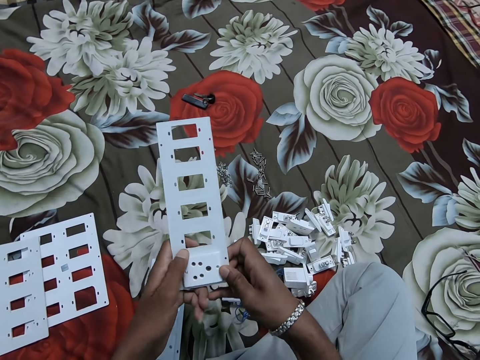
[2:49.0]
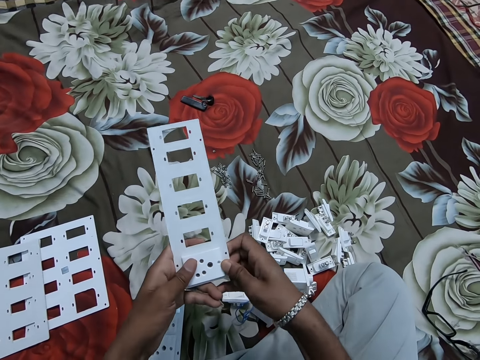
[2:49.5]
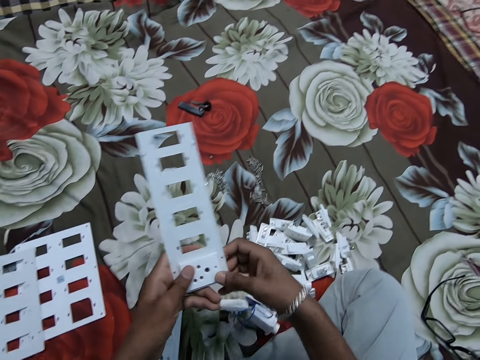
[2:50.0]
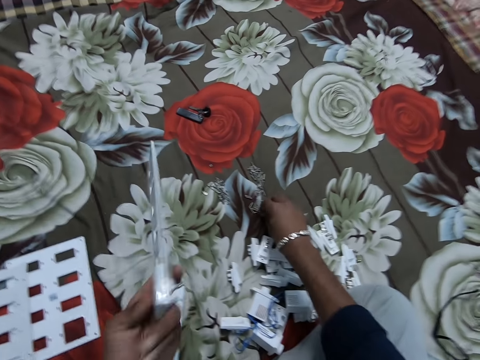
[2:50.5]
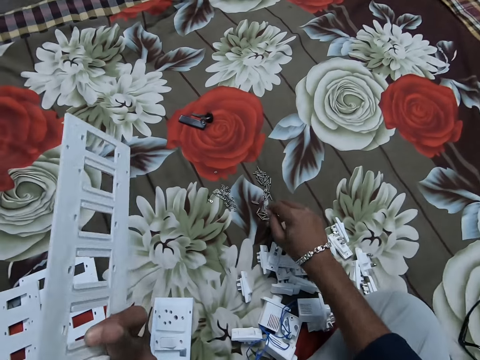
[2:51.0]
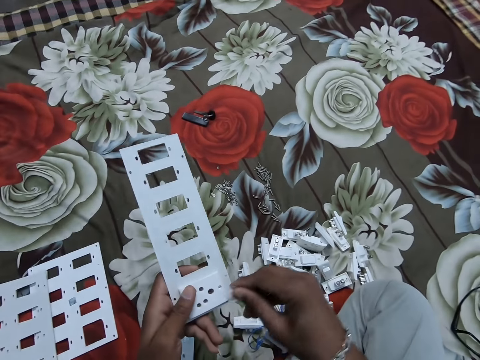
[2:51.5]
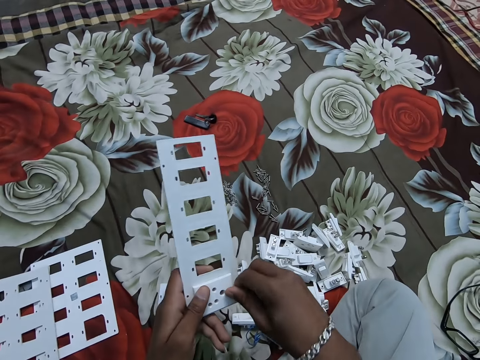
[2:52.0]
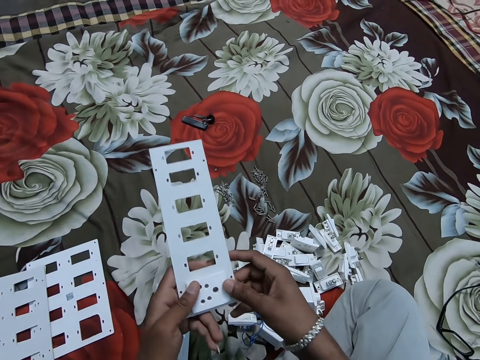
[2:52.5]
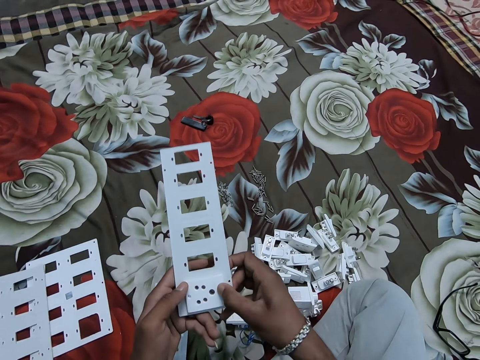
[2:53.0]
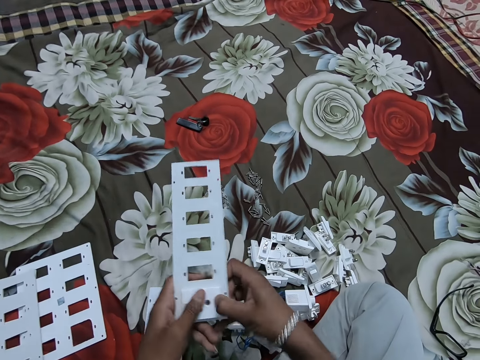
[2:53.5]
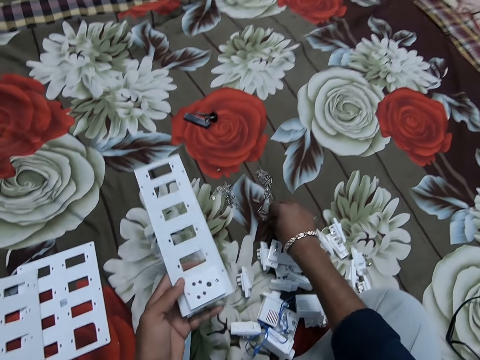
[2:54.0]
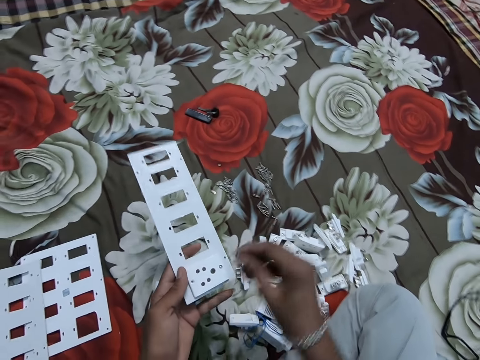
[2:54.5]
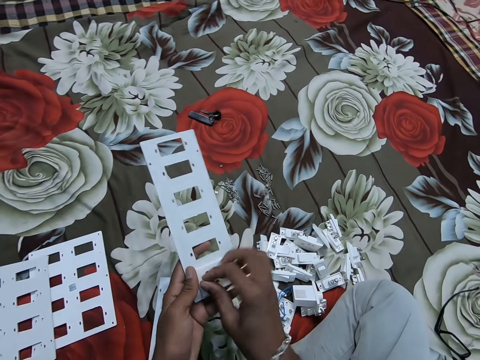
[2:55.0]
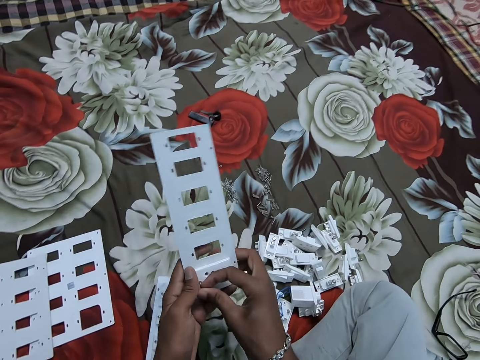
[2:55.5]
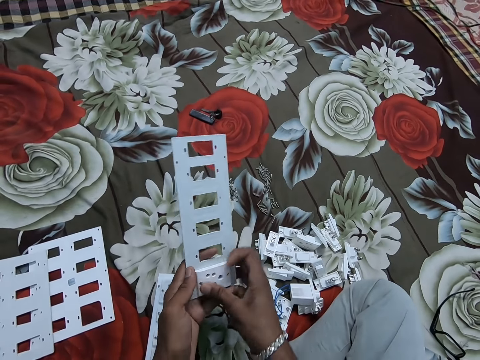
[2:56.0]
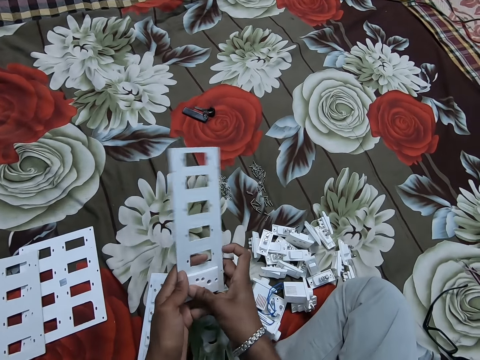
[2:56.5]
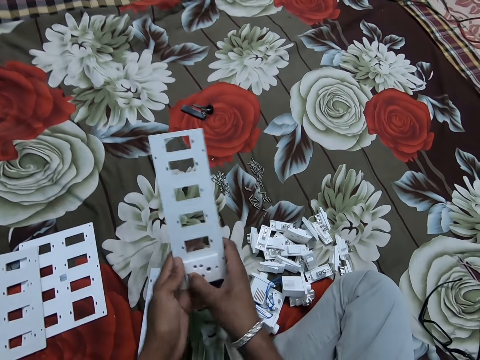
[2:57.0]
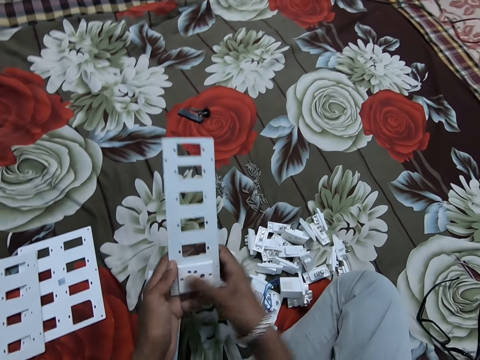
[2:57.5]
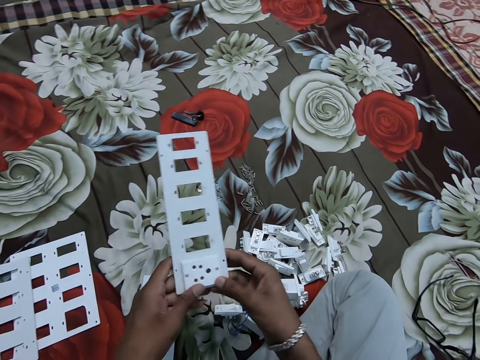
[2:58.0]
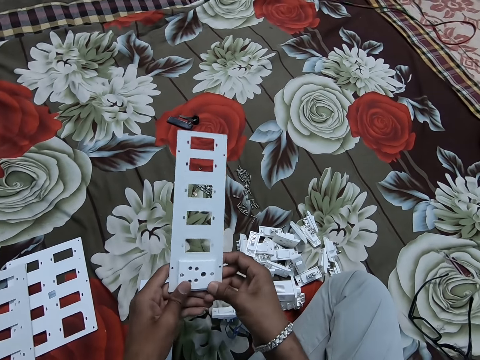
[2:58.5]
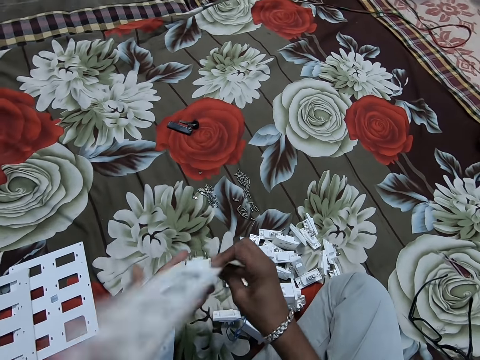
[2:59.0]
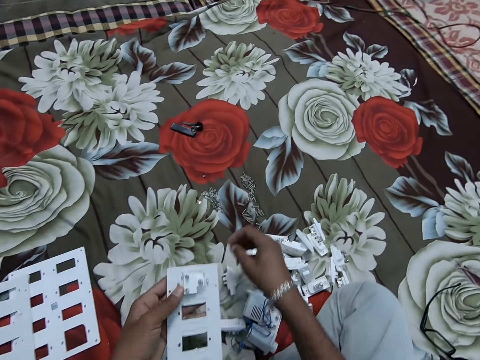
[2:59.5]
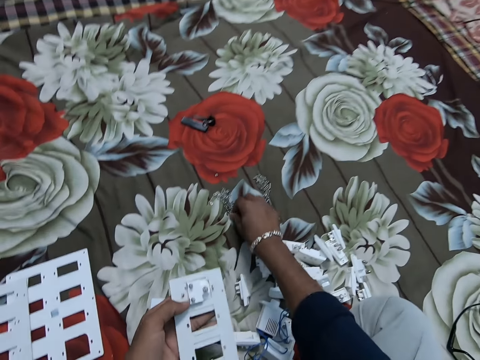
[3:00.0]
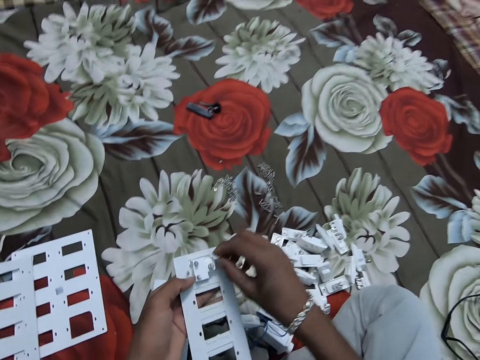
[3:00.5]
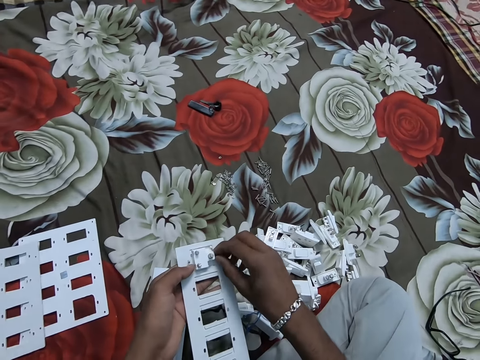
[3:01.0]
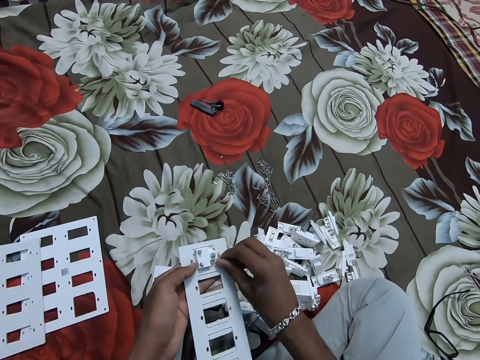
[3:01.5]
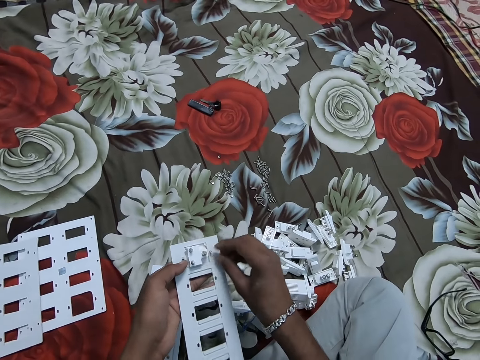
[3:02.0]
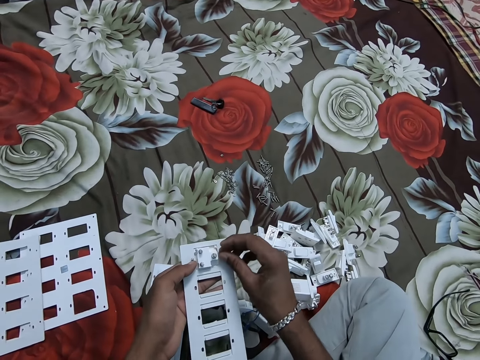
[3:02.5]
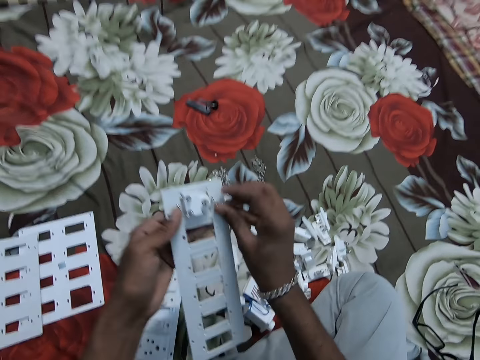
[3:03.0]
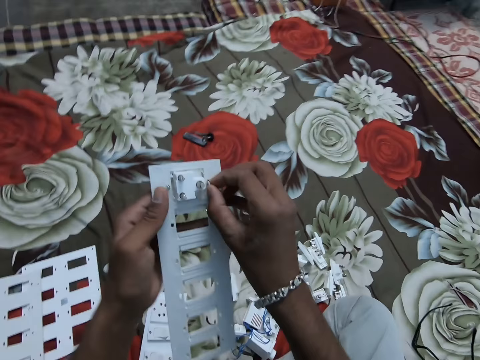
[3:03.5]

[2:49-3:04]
The camera wearer picks up a bolt from the floor. They insert the bolt in the socket plug. They pick up a bolt from the floor. They insert the bolt in the socket plug. They pick up a nut from the floor. They fasten the nut on the bolt.

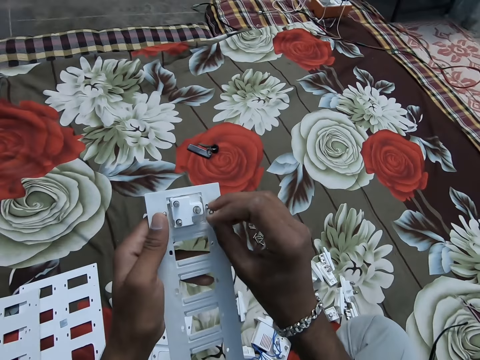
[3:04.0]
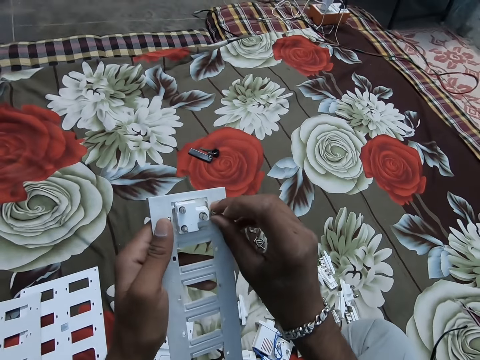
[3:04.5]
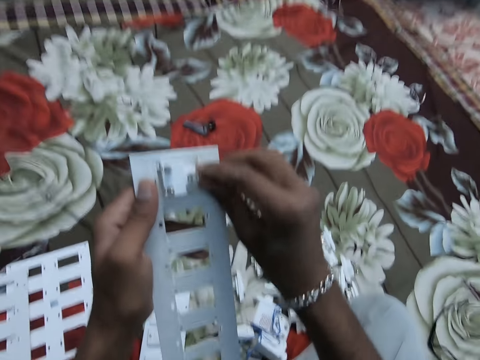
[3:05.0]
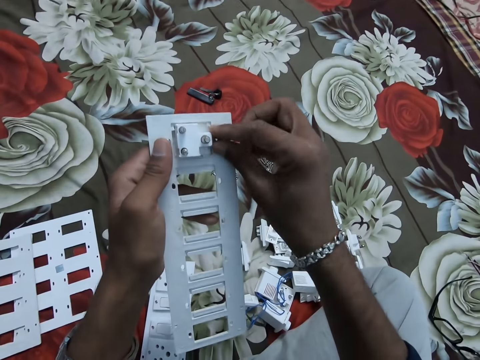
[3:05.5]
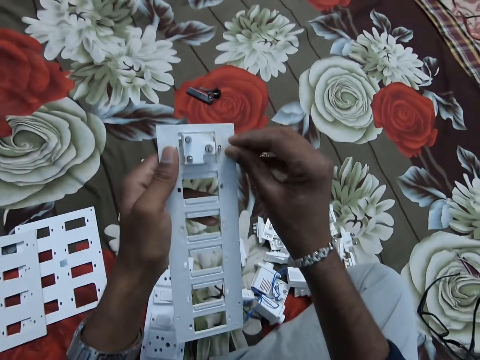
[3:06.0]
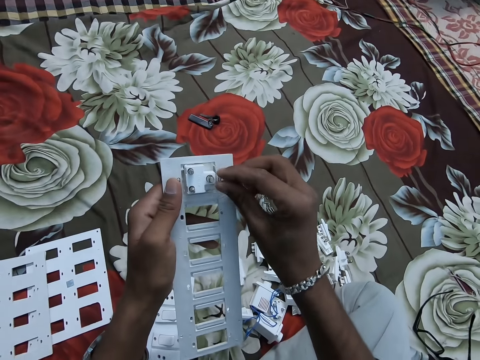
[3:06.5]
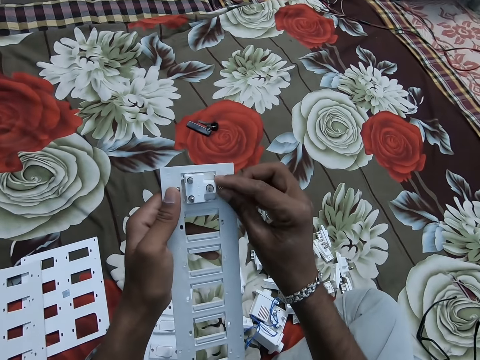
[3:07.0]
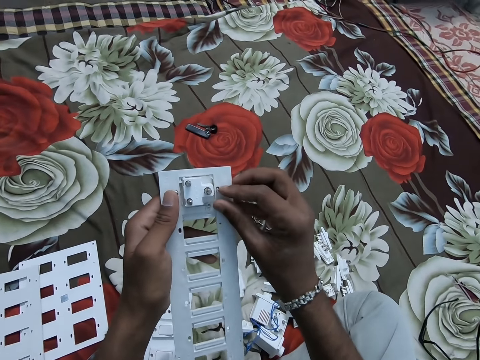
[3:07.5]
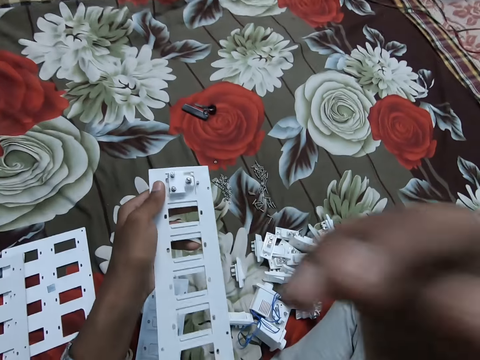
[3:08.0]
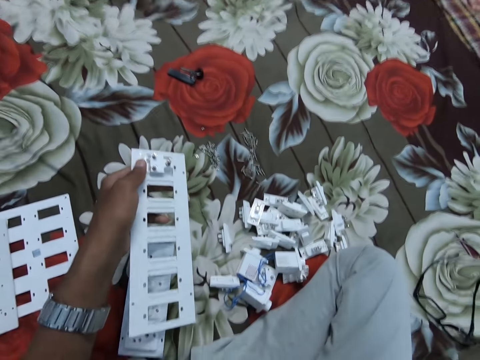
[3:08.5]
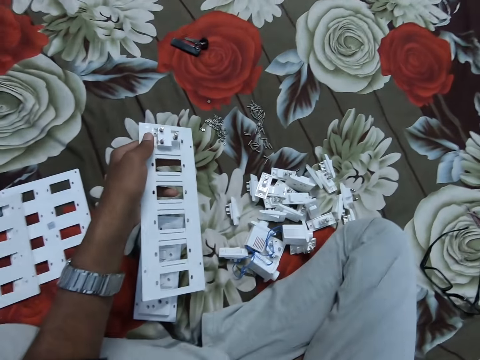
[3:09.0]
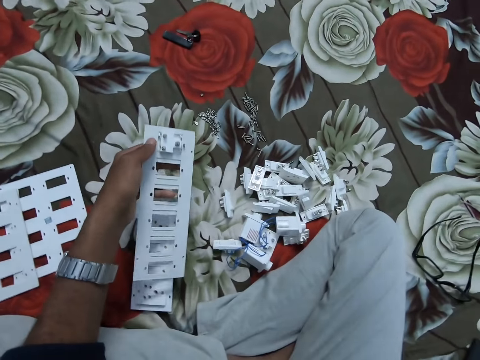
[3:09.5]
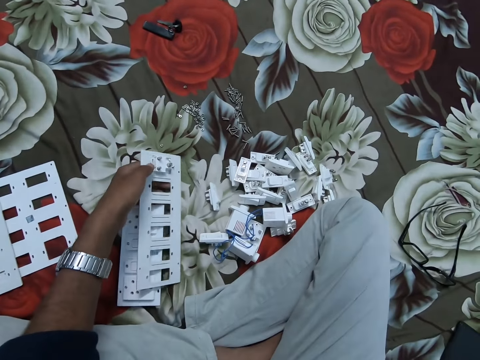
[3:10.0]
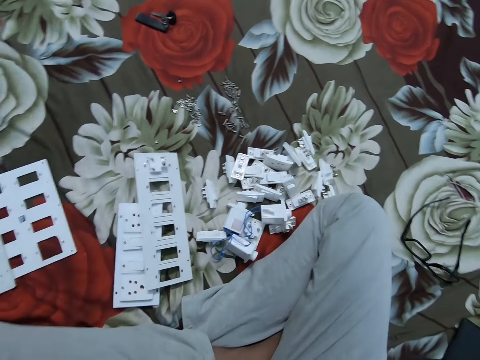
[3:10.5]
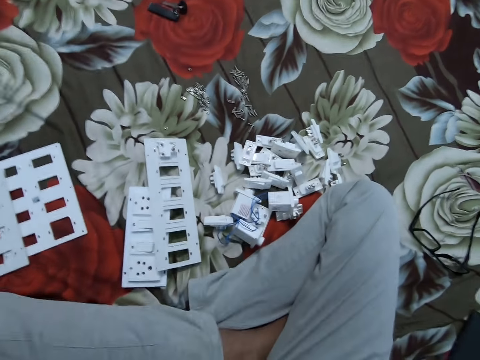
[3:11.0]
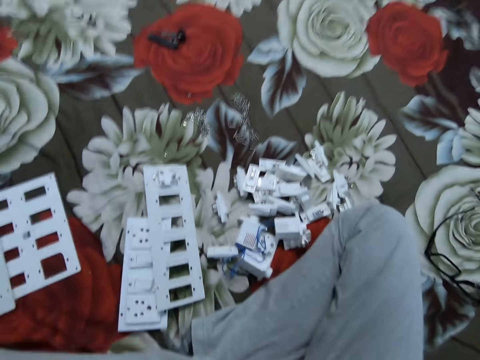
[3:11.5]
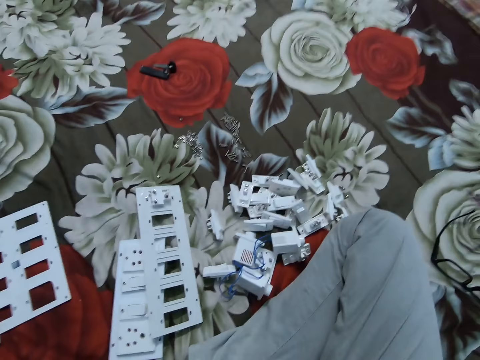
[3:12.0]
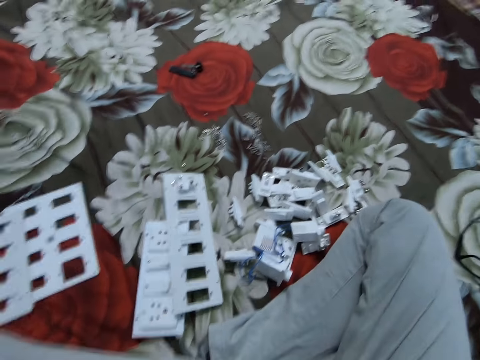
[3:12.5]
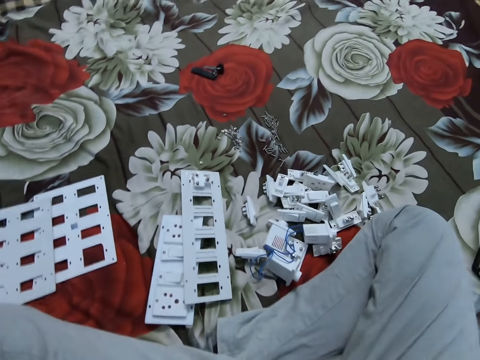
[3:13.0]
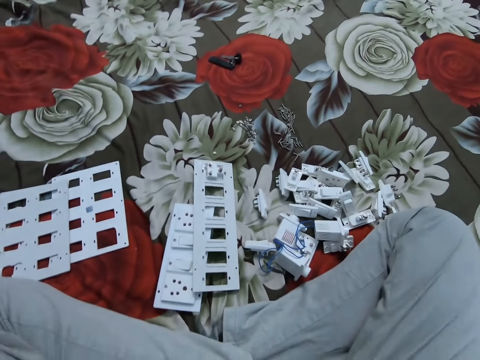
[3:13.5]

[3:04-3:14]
The camera wearer adjusts the camera. He holds his camera. He puts a cover plate on the floor.
